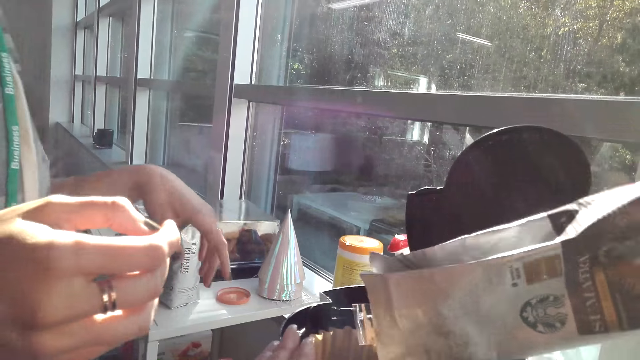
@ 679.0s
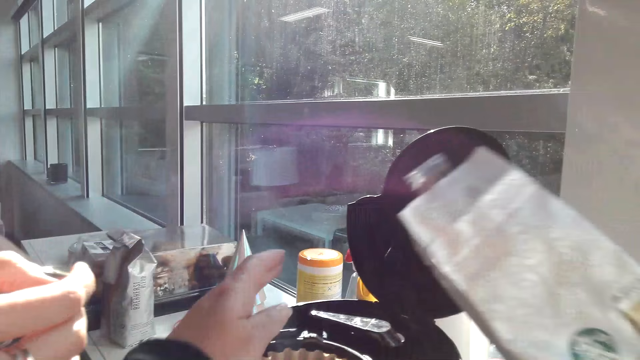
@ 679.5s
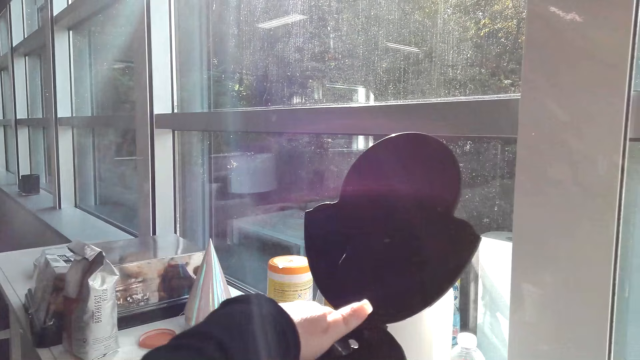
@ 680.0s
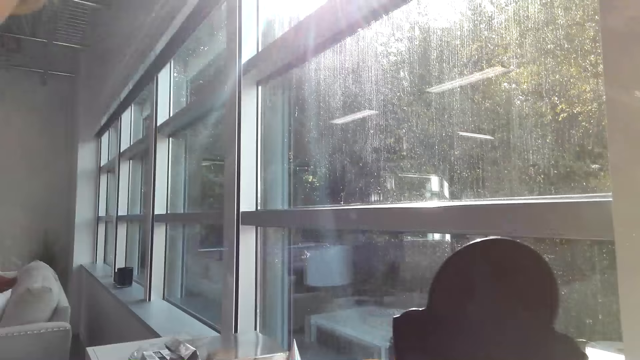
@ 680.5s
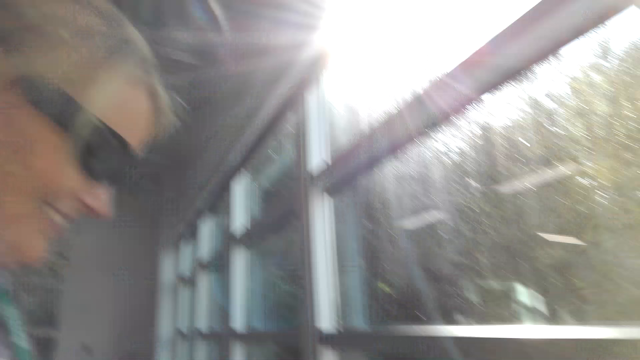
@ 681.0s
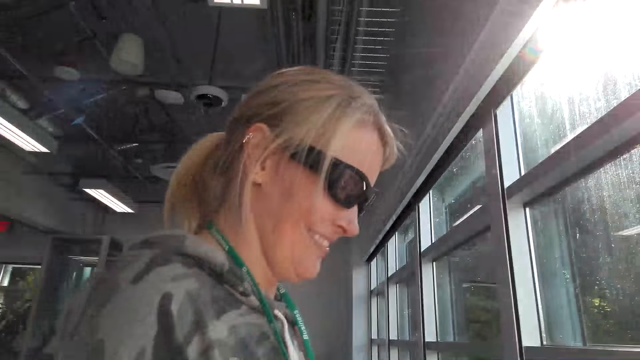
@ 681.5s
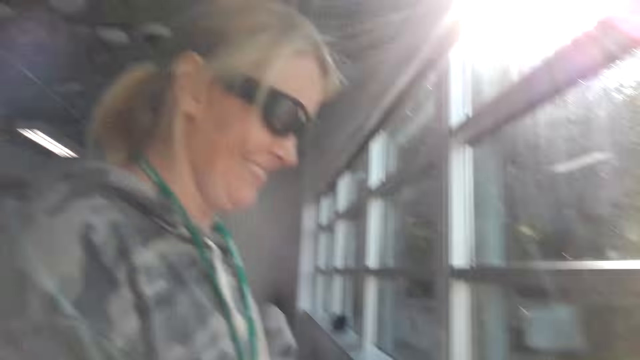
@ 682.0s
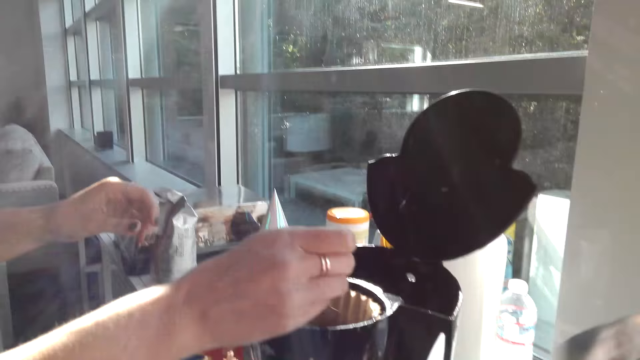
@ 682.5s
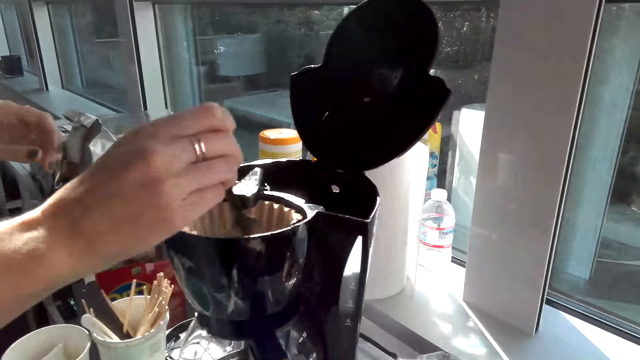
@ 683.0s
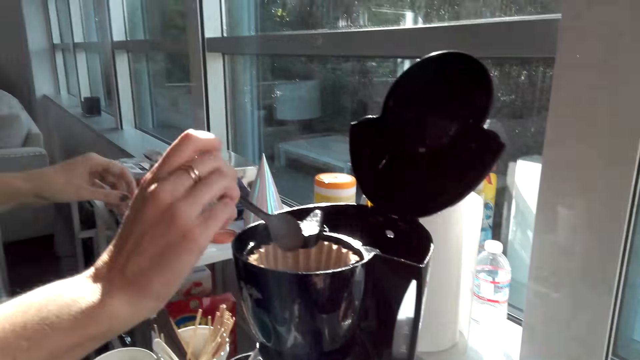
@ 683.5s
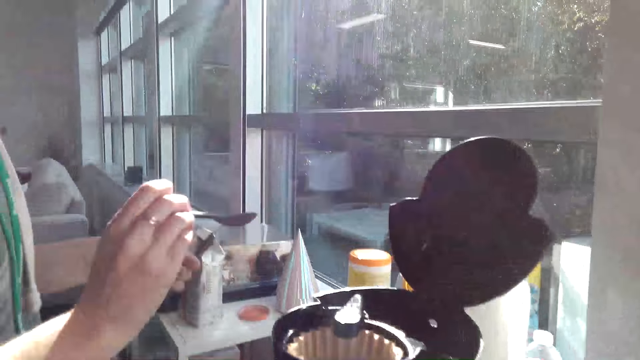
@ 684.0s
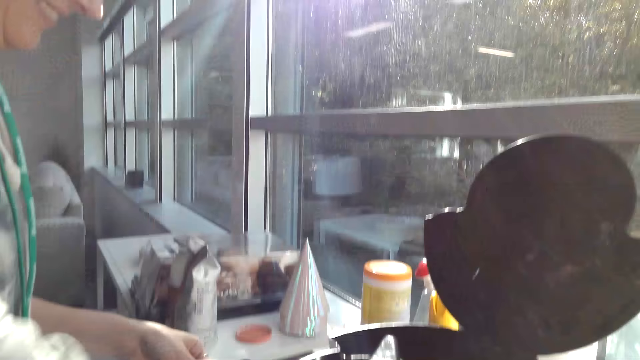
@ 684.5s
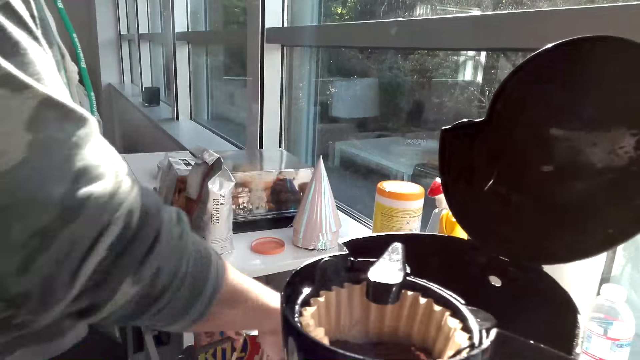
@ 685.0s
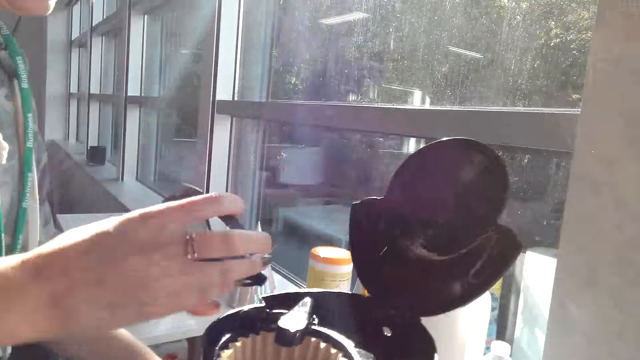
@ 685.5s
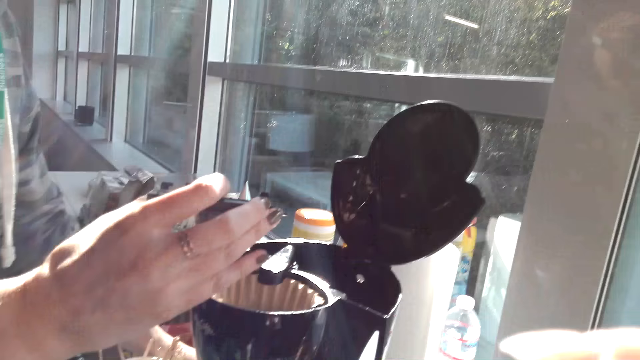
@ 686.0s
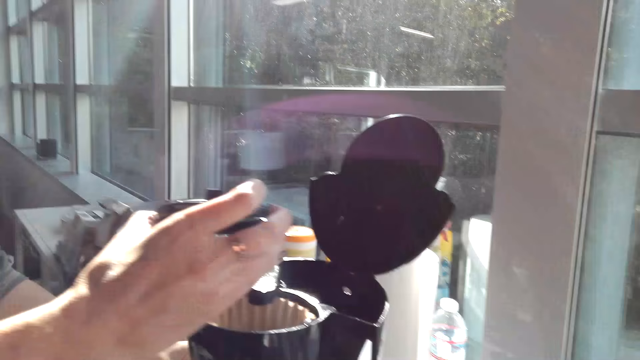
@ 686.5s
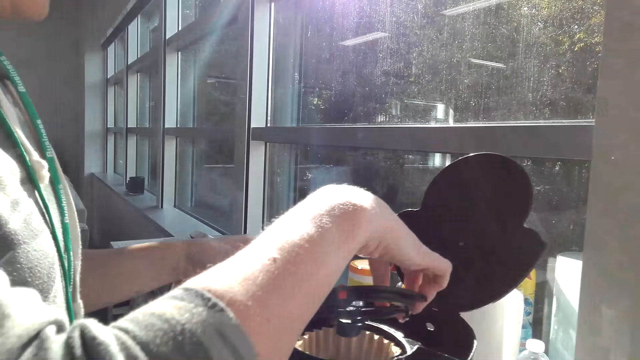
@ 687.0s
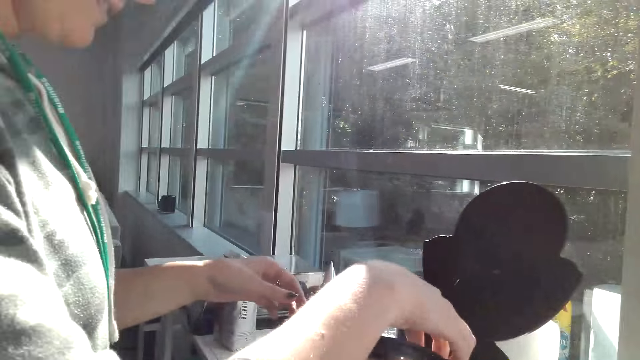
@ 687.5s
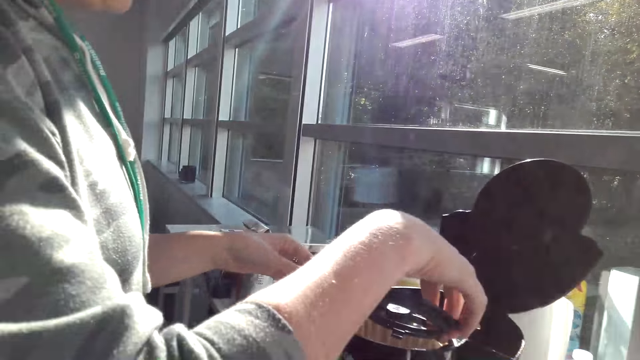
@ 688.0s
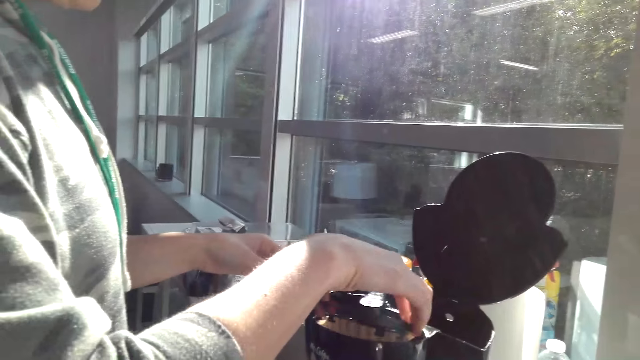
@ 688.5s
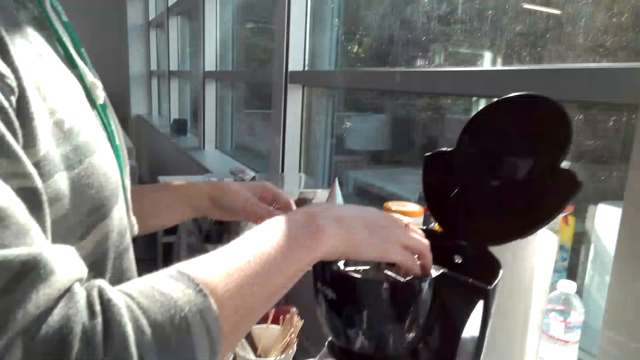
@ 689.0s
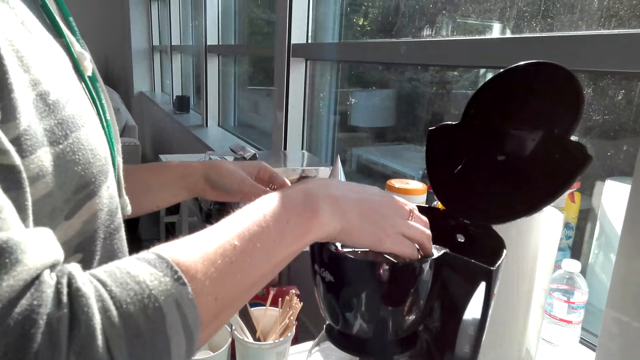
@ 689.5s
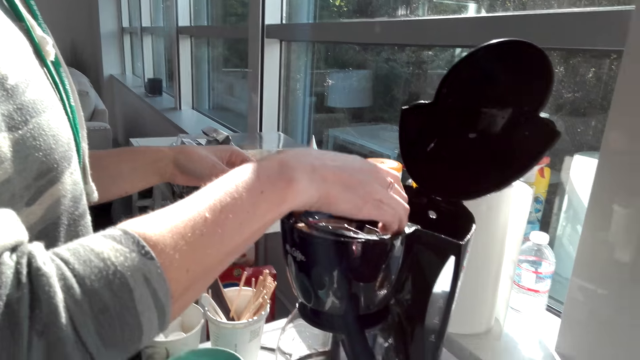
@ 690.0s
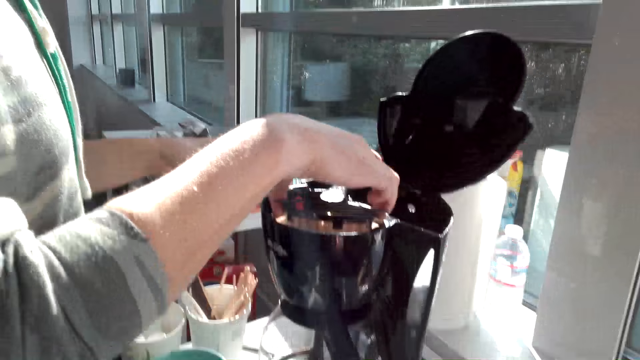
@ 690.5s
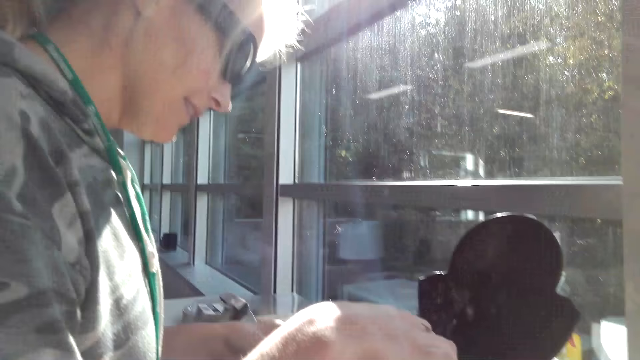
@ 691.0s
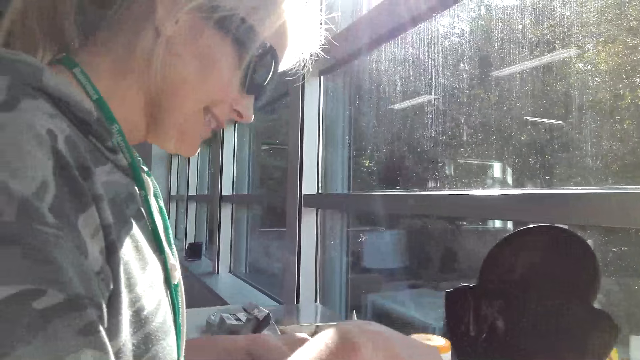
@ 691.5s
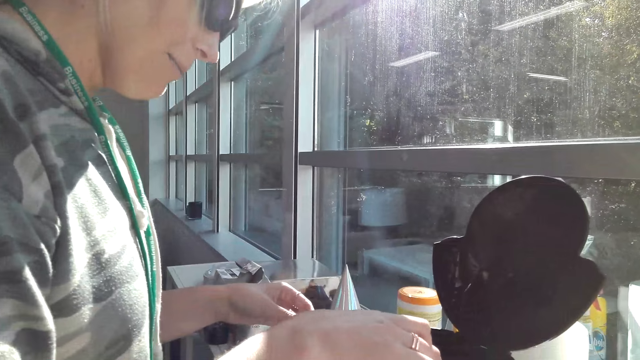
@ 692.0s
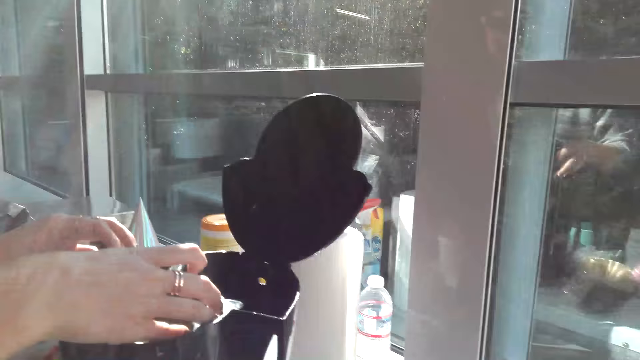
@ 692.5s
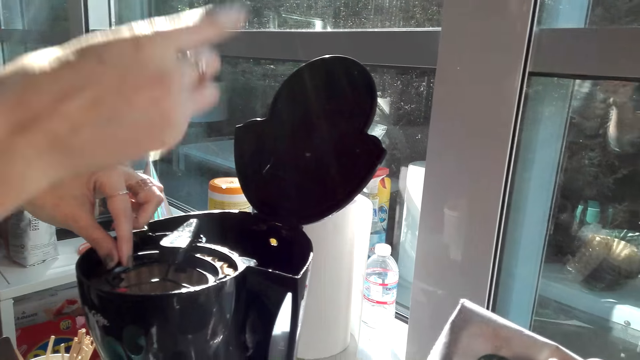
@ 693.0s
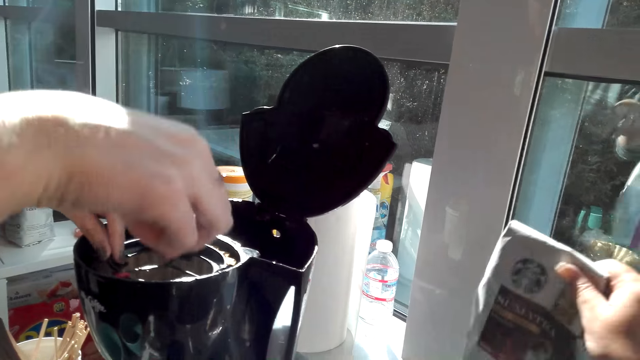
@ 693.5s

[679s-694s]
The person talks with the camera wearer. The camera wearer picks the coffee maker and talks with the person. The person laughs, stirs the coffee, talks with the camera wearer, places something on the coffee maker, makes coffee, and talks with the camera wearer. The person talks with the camera wearer again.

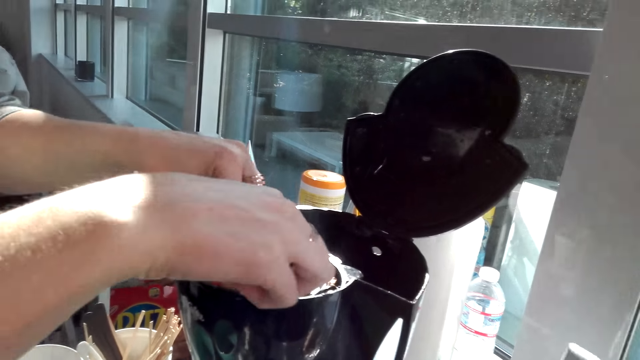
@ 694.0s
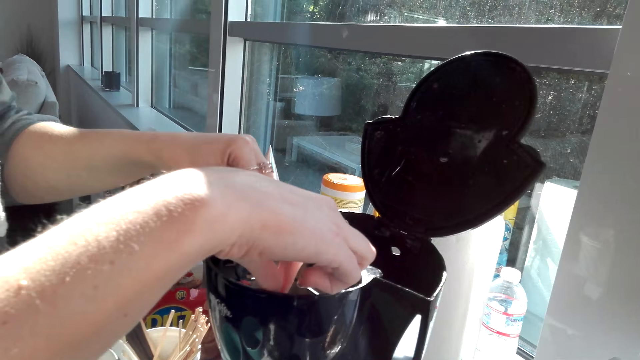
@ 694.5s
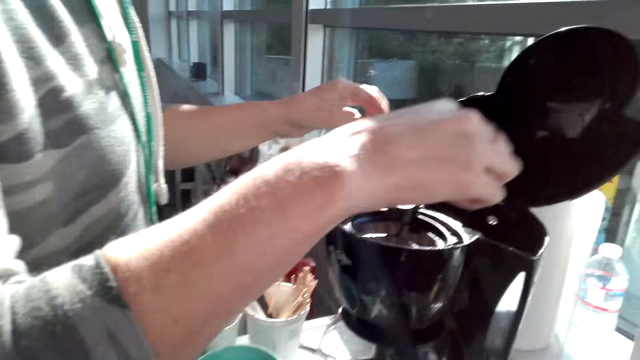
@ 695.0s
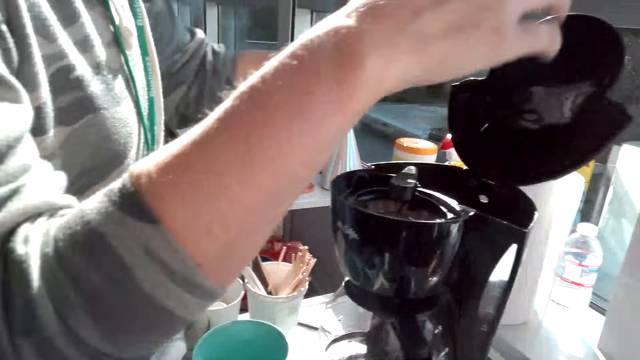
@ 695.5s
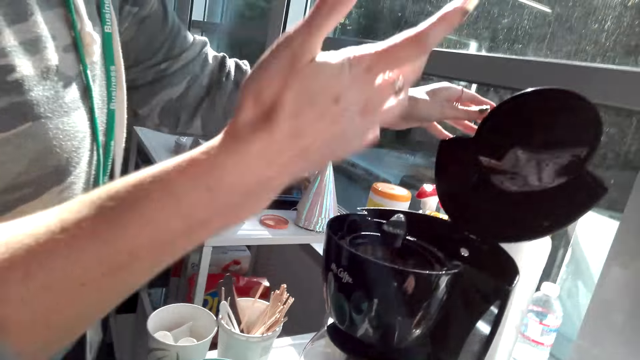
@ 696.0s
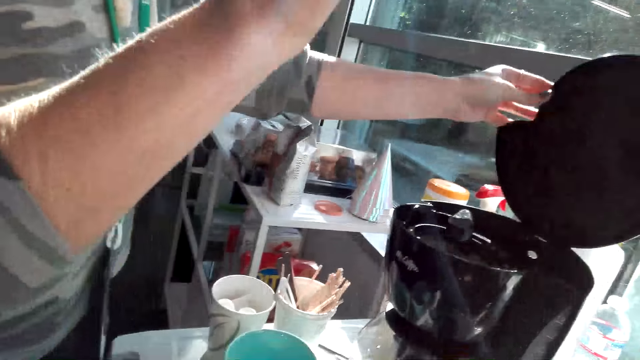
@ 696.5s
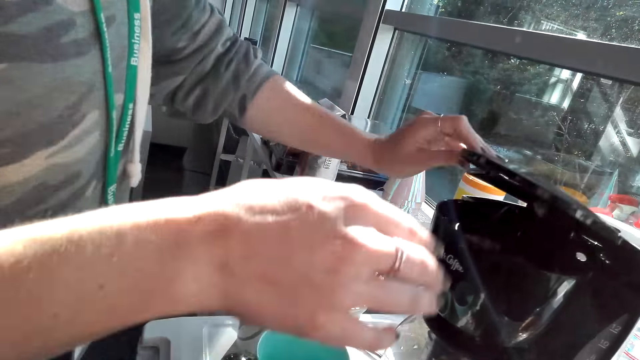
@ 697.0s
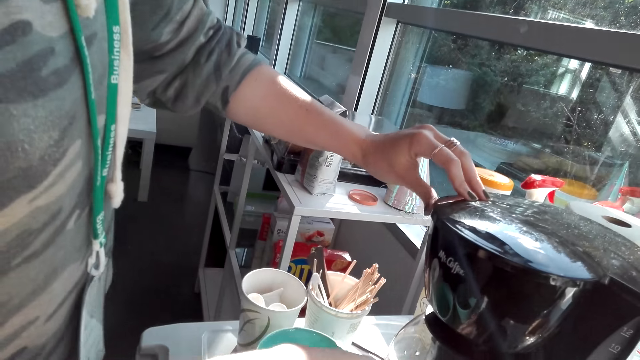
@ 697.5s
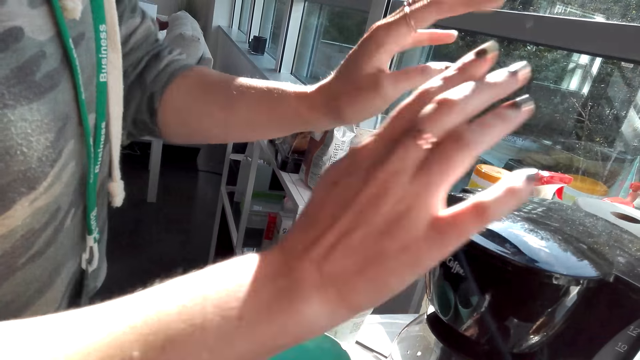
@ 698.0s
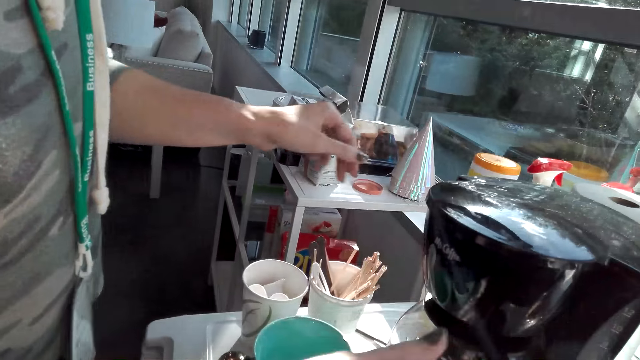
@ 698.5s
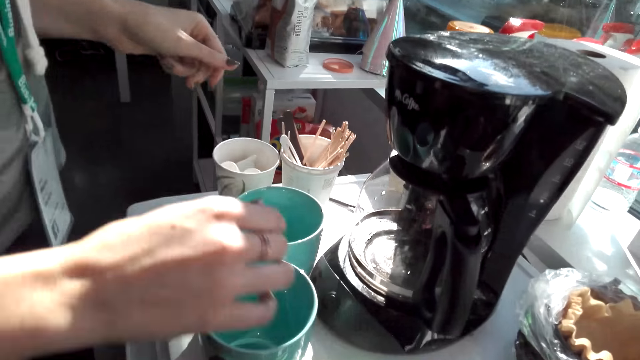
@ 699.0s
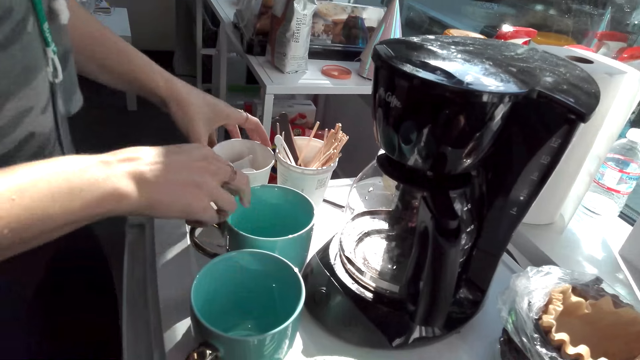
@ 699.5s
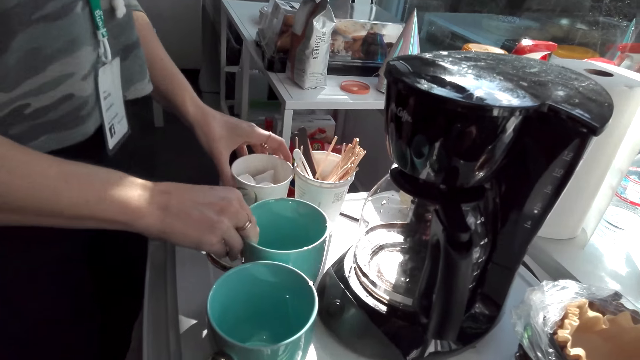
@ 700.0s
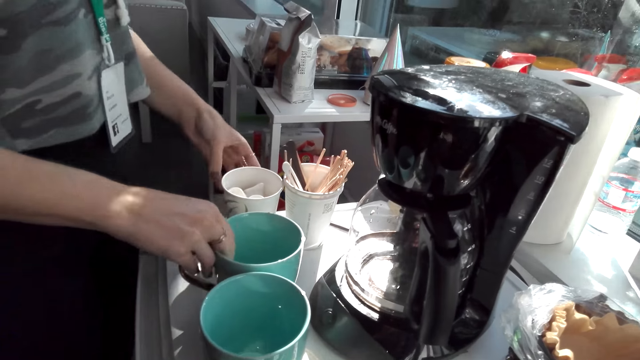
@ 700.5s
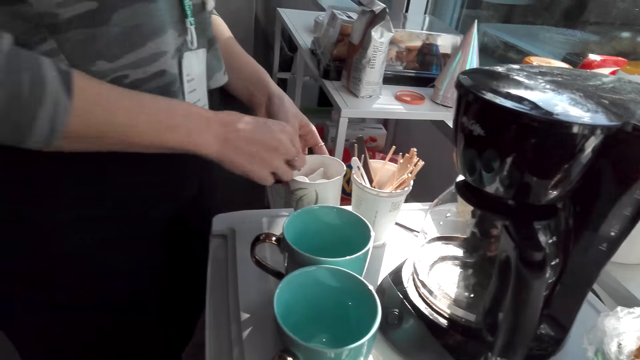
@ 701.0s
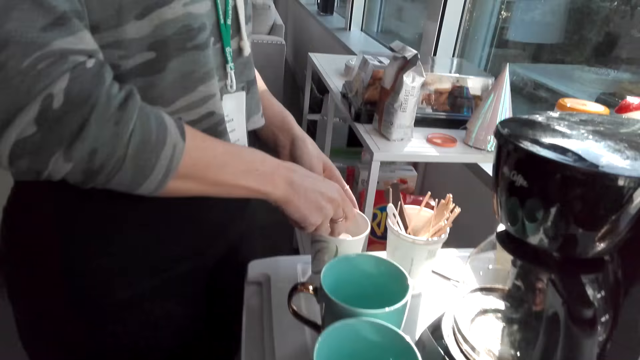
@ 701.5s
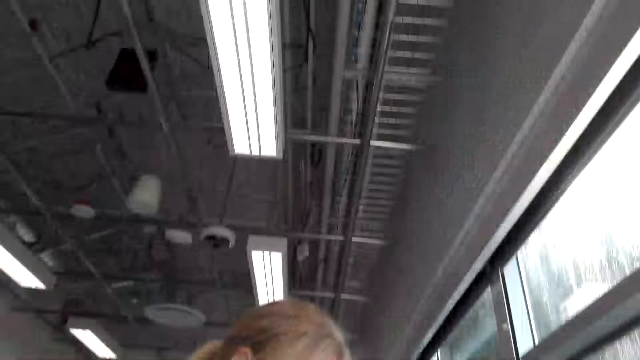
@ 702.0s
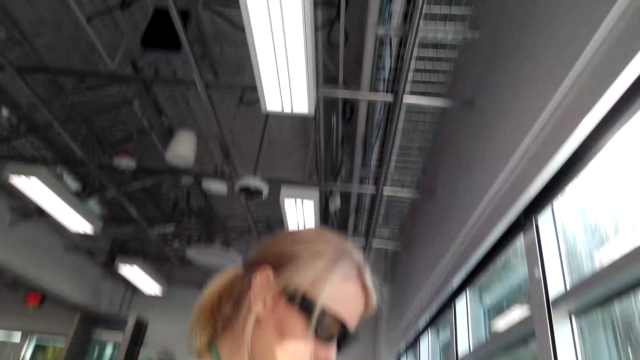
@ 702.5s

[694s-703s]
The camera wearer talks with a person. The person closes the coffee maker. The person talks with the camera wearer. The person talks with the camera wearer again. The person picks up a cup and picks up cream in a glass.
